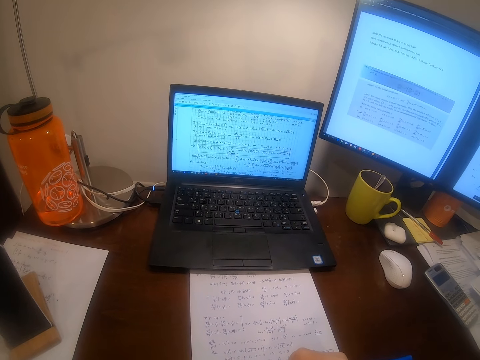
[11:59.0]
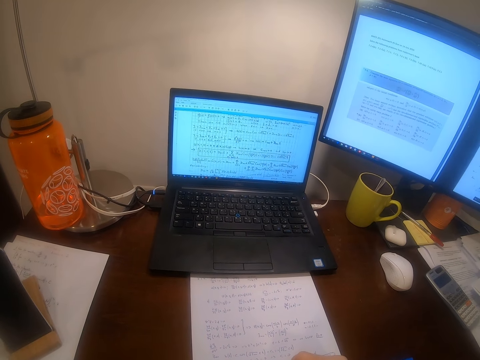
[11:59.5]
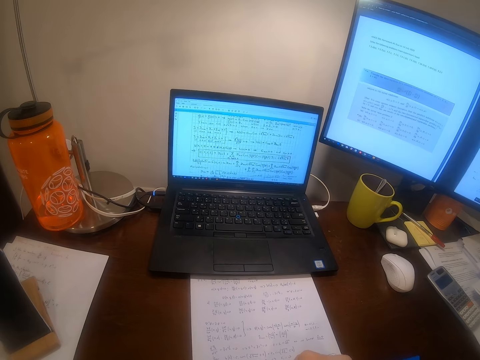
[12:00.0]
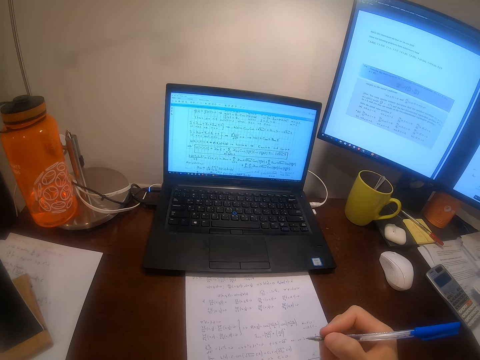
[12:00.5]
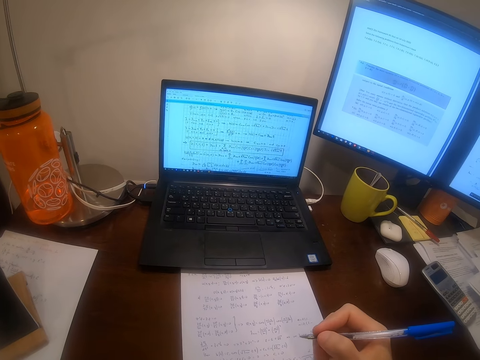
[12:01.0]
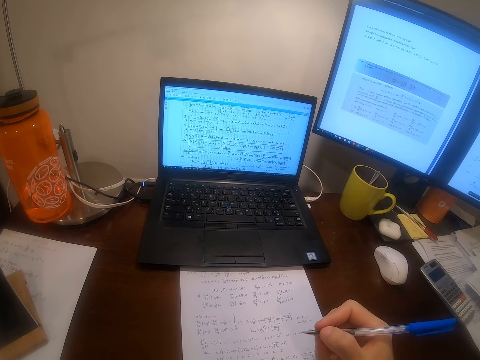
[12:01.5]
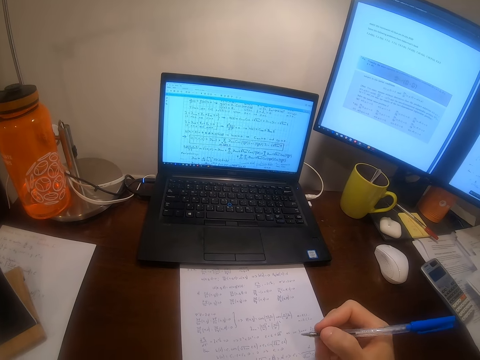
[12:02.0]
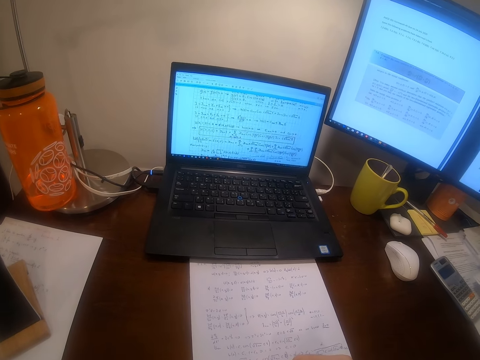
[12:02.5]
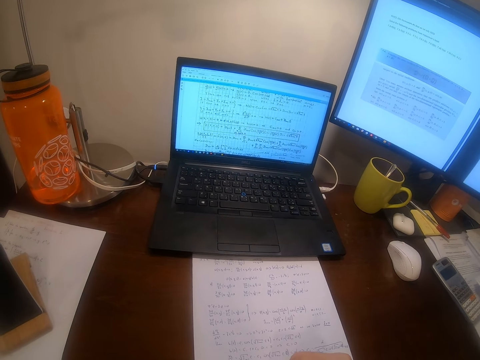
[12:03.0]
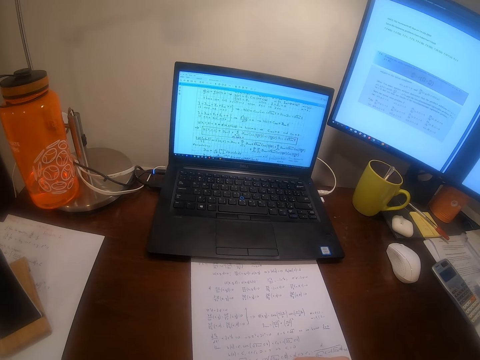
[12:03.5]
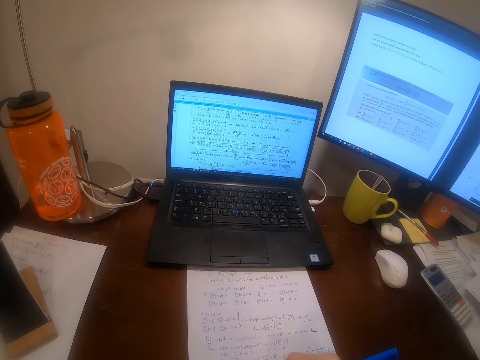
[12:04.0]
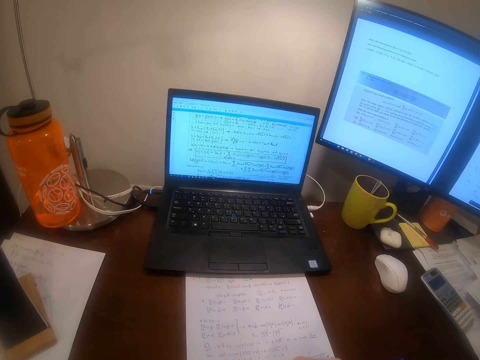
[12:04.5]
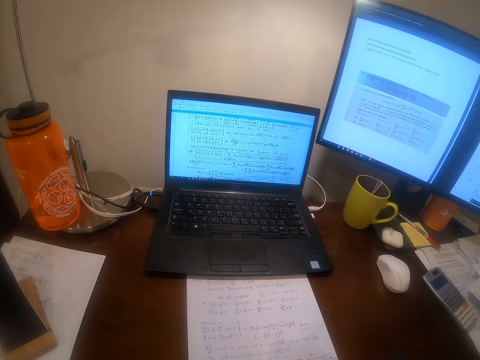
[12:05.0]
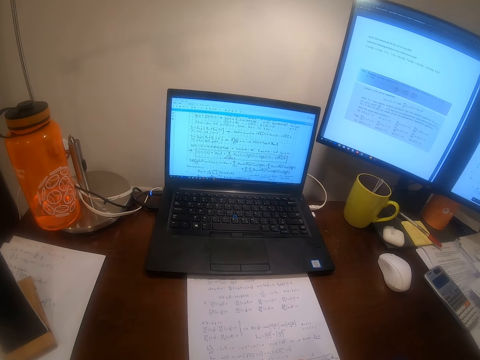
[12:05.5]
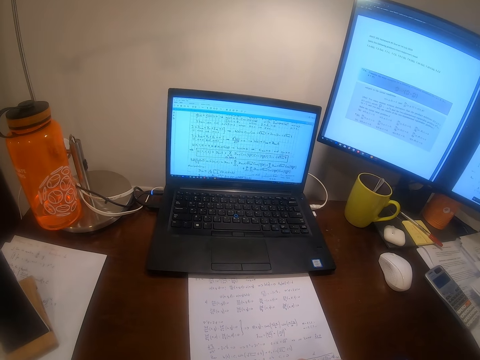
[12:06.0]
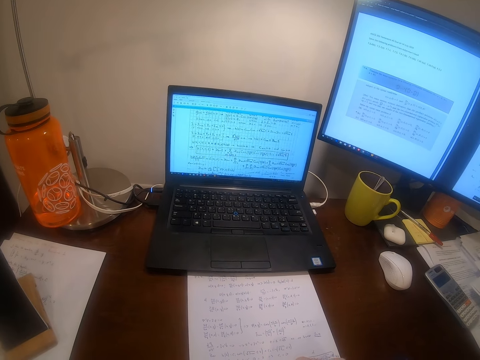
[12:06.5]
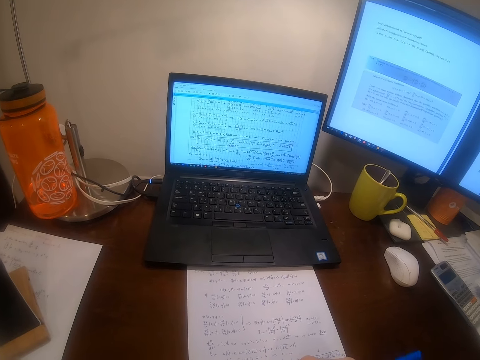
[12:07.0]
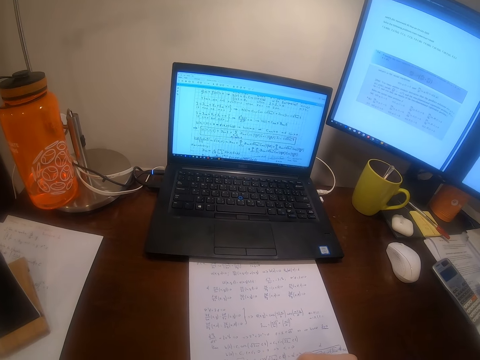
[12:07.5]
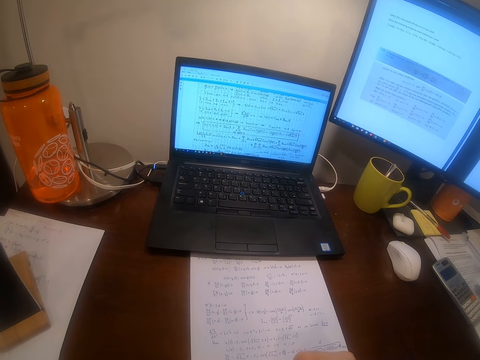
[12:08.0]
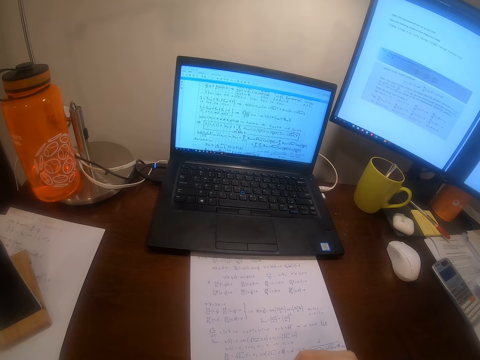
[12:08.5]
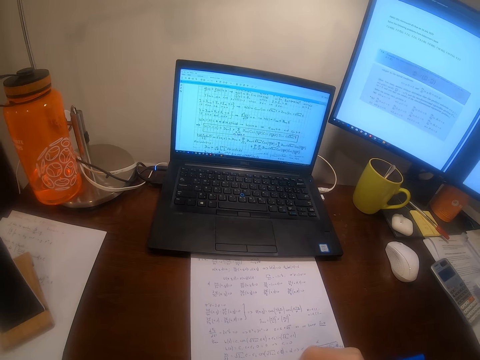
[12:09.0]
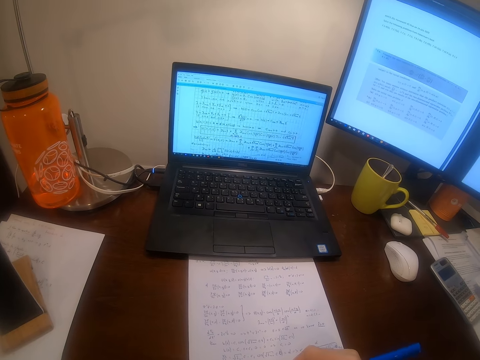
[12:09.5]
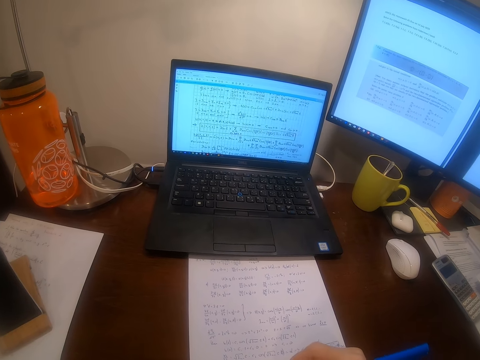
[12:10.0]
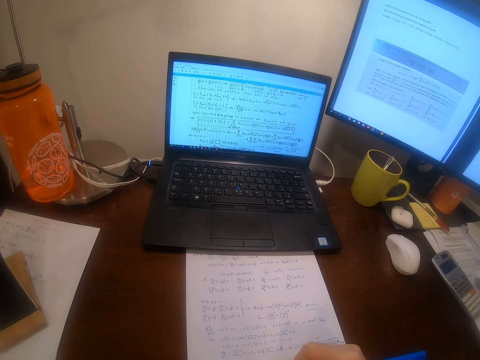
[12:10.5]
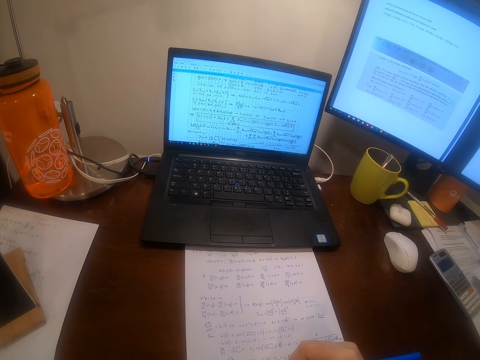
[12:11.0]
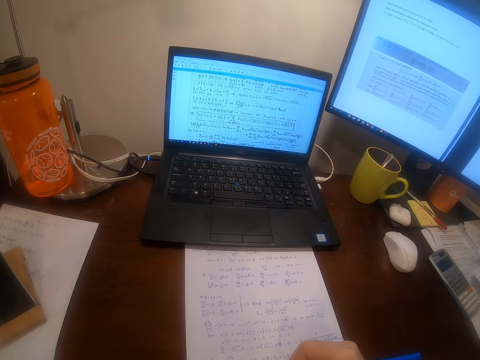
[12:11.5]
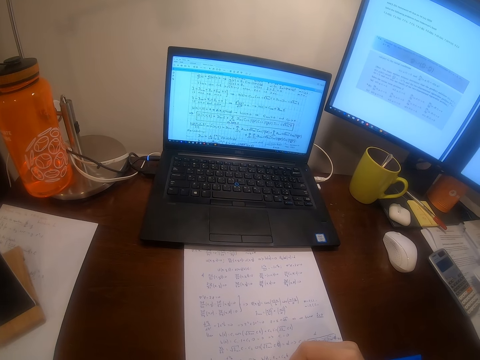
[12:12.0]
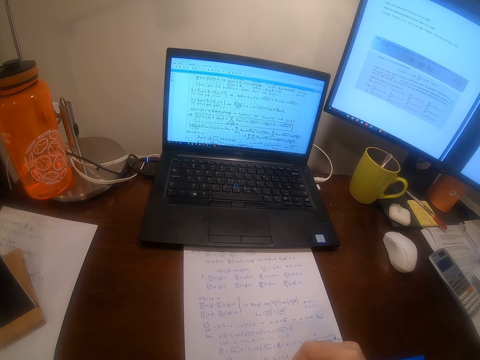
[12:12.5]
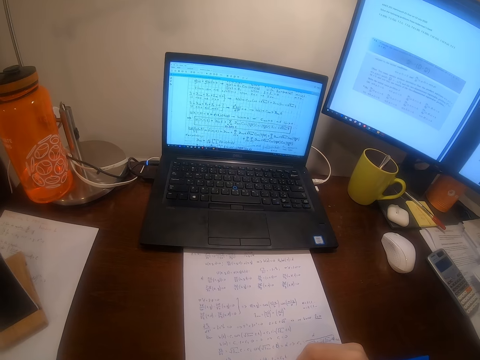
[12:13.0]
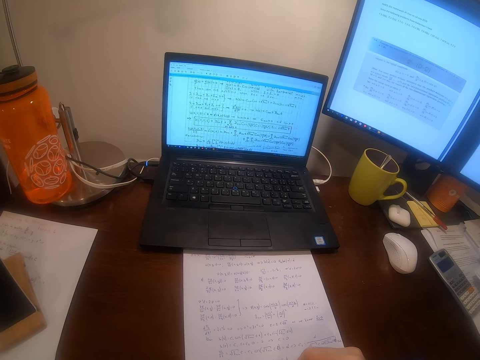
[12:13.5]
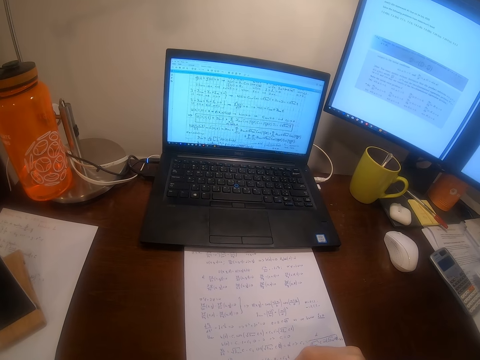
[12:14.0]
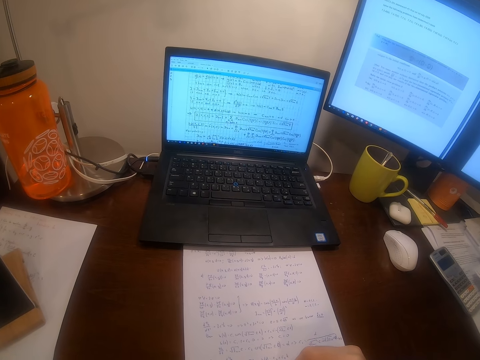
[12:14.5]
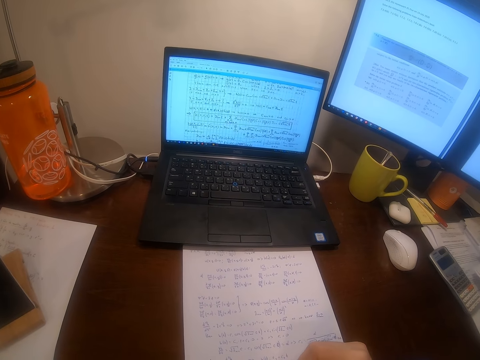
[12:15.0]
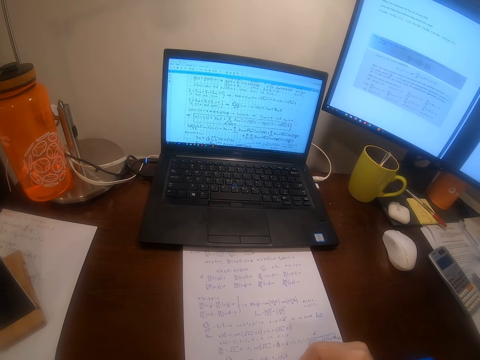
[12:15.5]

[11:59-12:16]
The camera wearer withdraws their hand from the paper. They return their hand to the paper. They write on the paper.

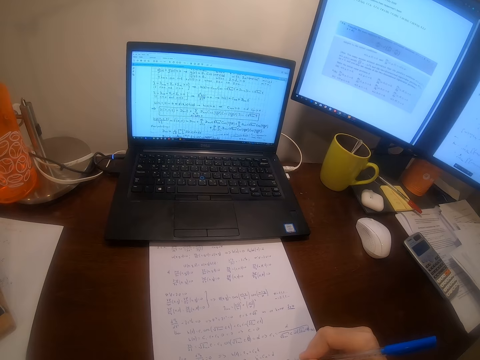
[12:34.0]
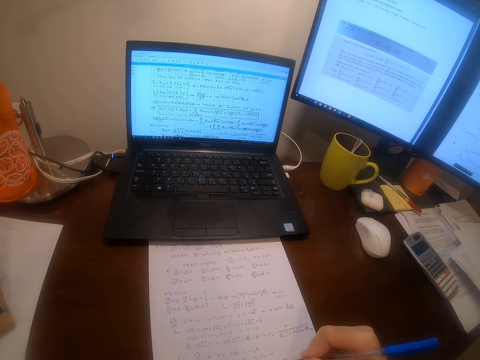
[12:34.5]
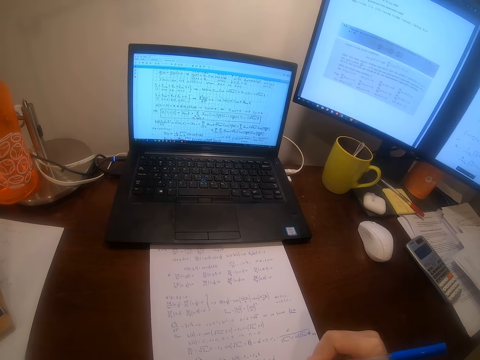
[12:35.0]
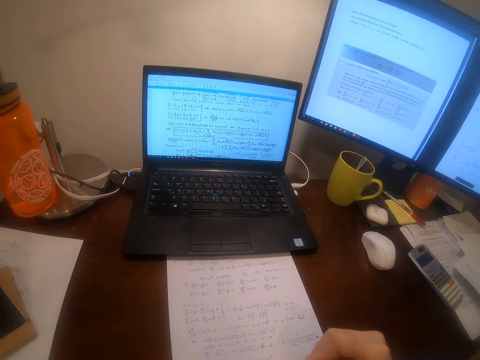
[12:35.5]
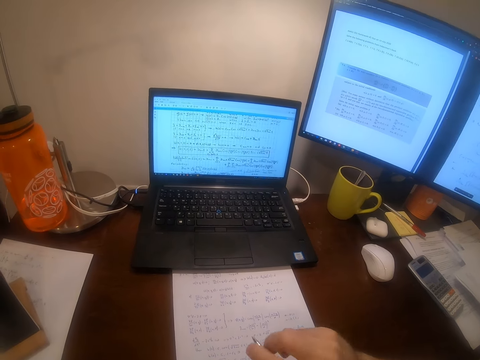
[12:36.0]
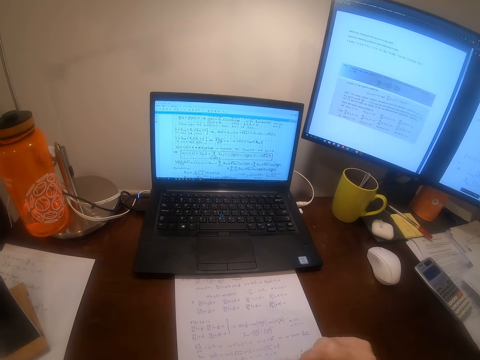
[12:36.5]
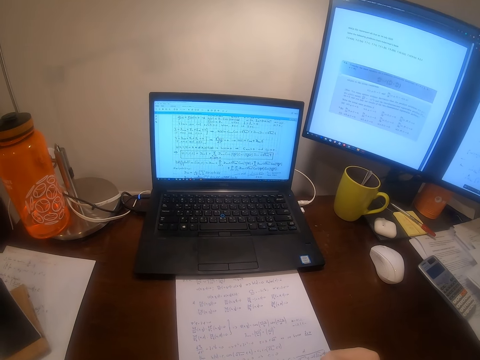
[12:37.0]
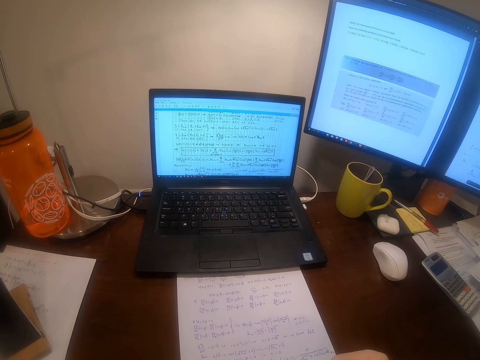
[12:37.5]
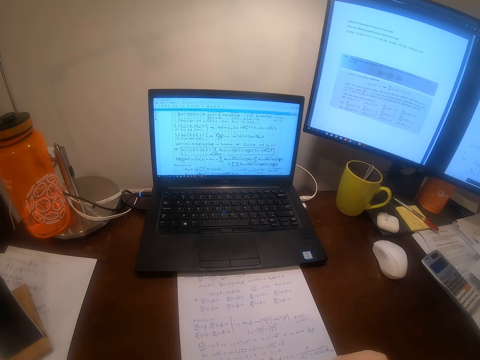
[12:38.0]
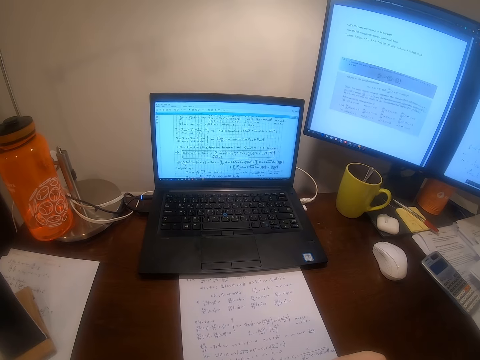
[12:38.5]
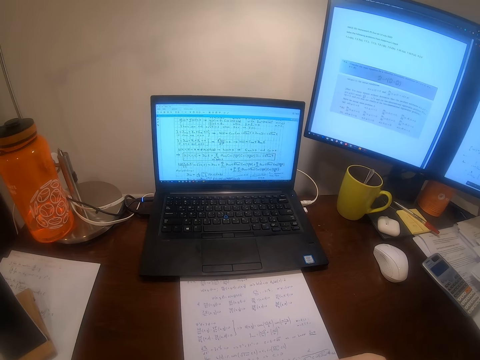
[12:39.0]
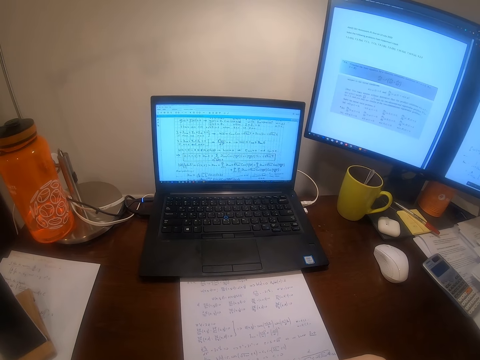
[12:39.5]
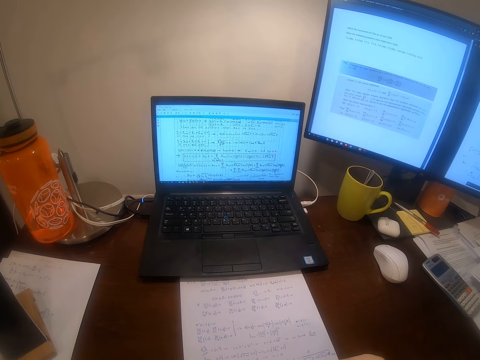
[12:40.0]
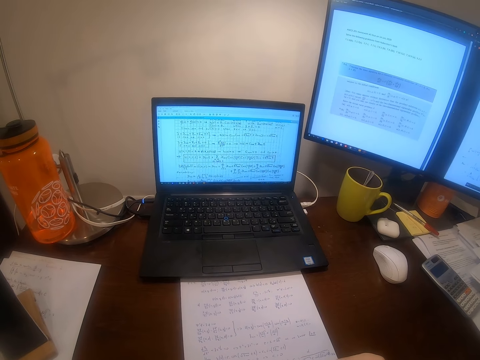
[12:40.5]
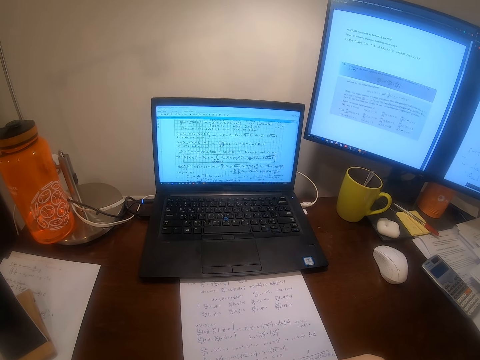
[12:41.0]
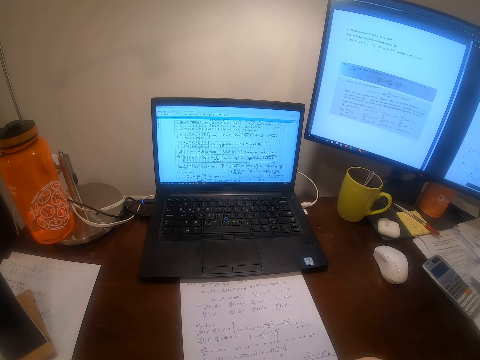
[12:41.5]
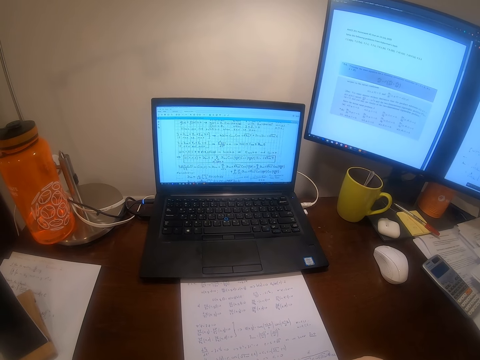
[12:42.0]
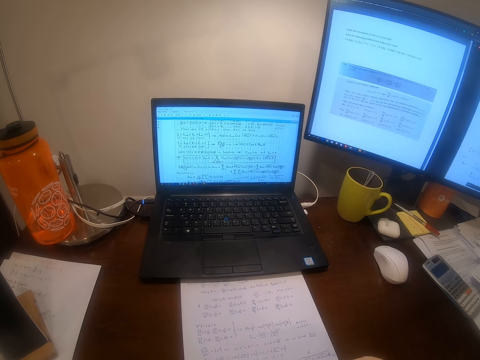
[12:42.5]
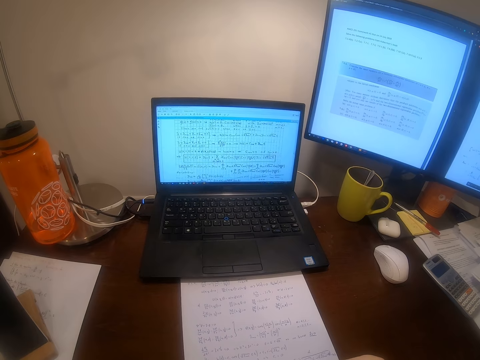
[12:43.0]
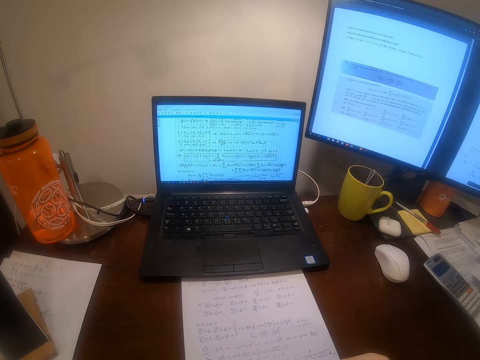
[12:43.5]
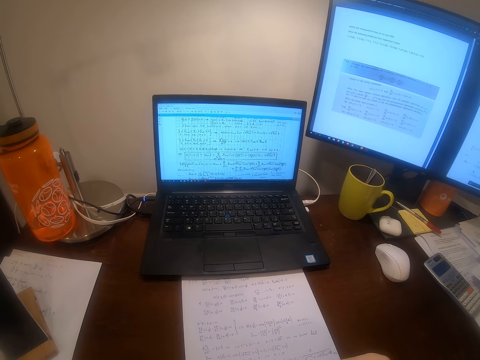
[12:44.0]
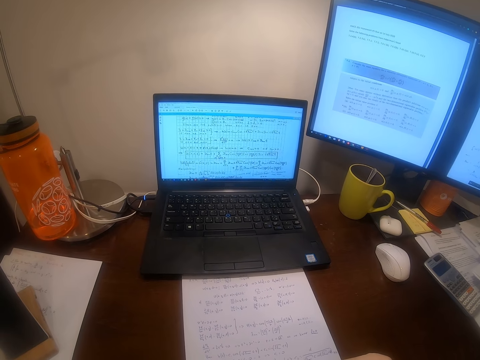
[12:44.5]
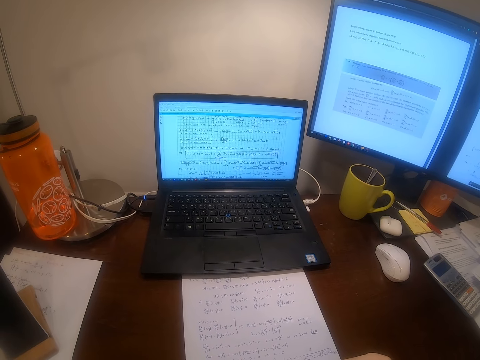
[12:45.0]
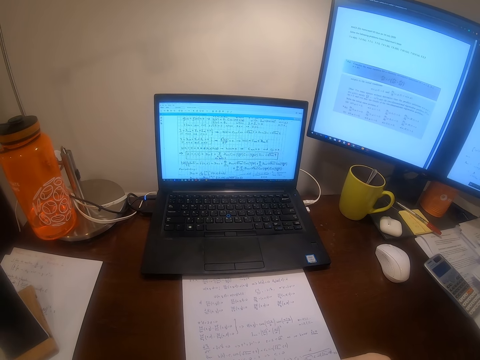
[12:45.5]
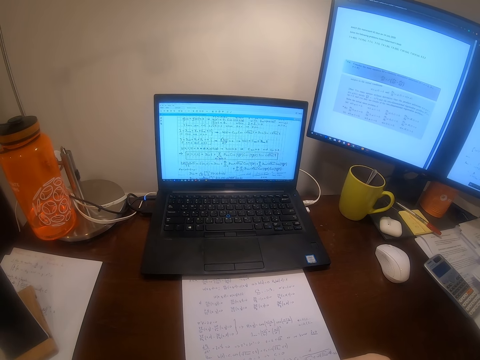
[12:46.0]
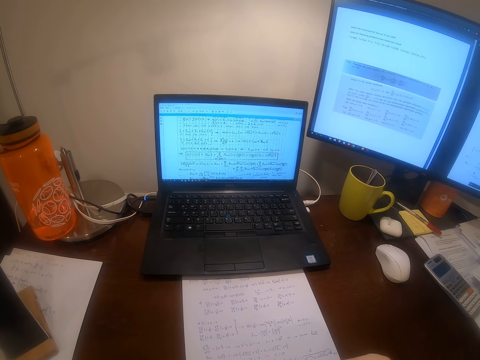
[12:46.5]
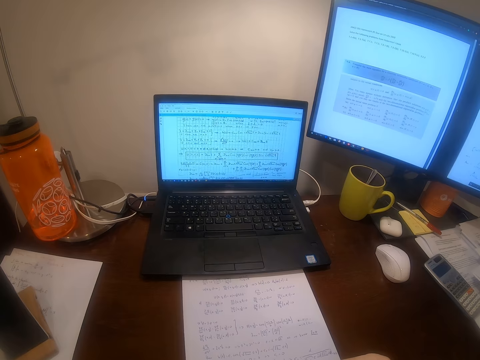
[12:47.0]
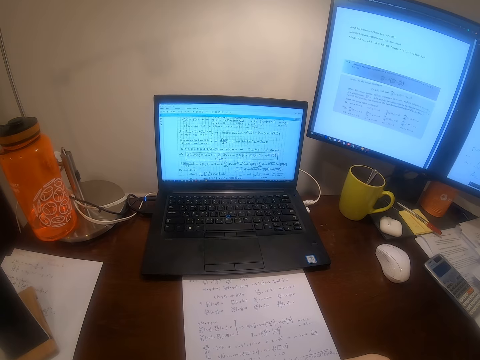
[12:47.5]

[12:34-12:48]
The camera wearer rests his right arm on the table.
